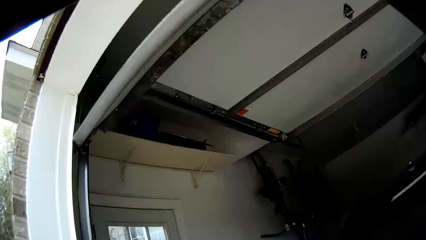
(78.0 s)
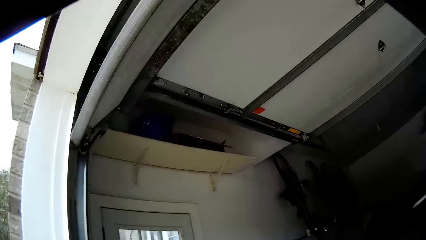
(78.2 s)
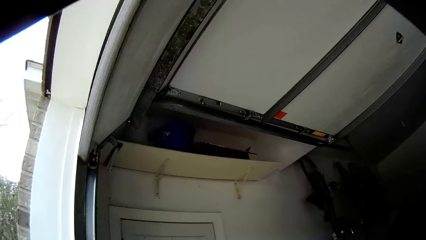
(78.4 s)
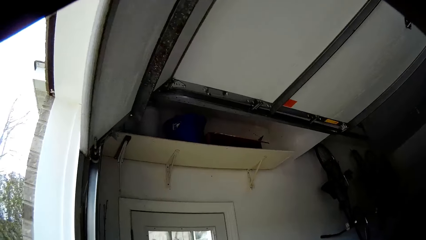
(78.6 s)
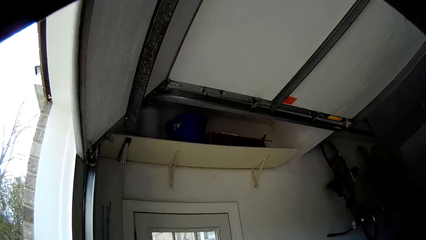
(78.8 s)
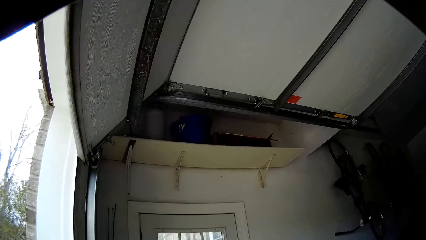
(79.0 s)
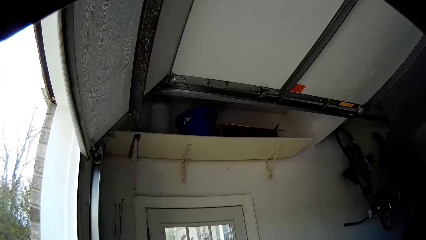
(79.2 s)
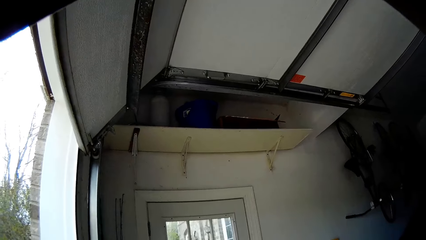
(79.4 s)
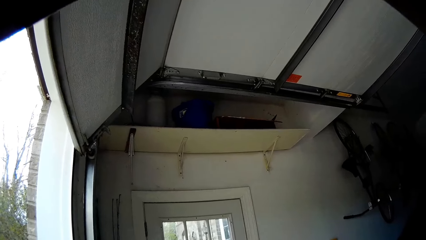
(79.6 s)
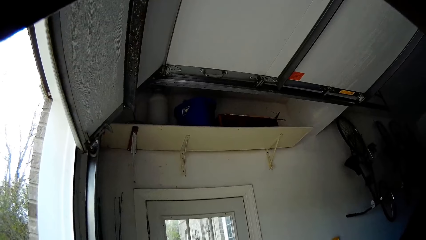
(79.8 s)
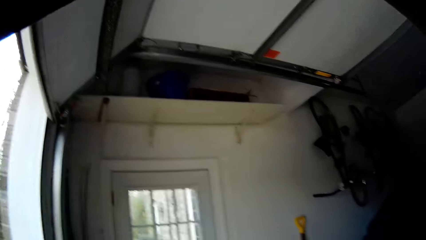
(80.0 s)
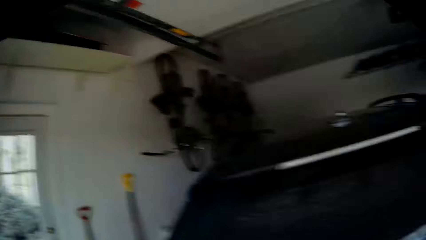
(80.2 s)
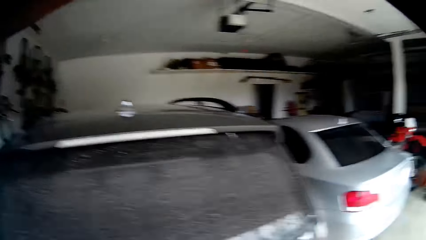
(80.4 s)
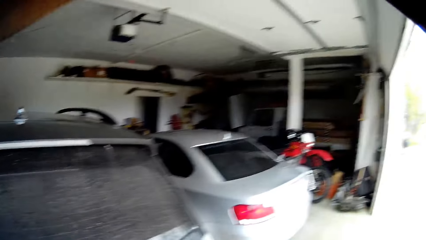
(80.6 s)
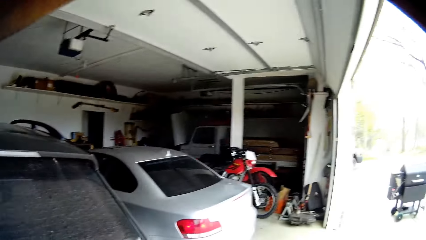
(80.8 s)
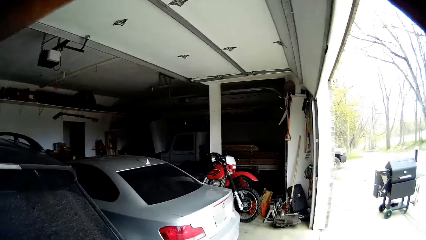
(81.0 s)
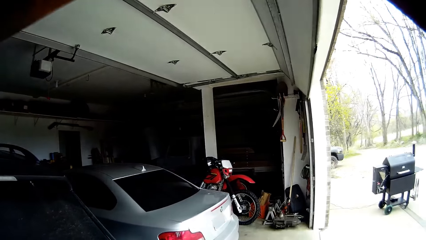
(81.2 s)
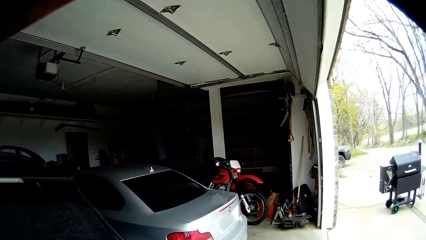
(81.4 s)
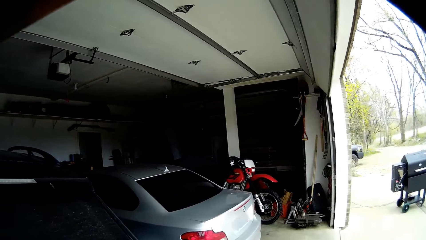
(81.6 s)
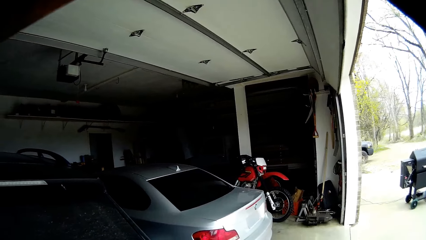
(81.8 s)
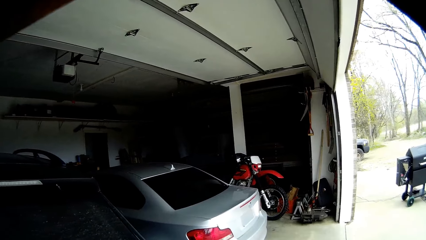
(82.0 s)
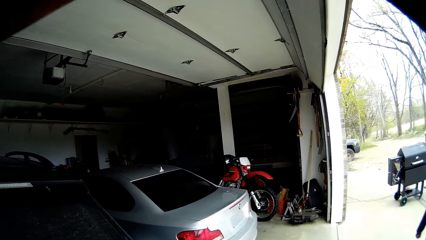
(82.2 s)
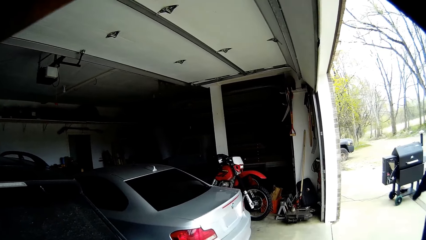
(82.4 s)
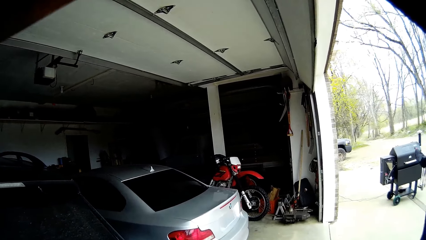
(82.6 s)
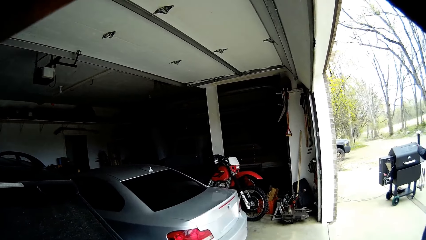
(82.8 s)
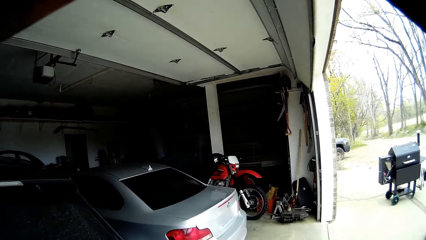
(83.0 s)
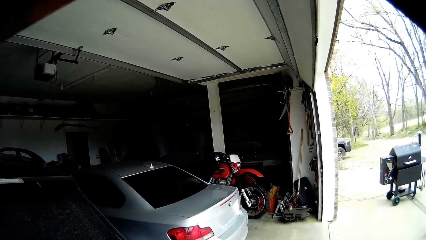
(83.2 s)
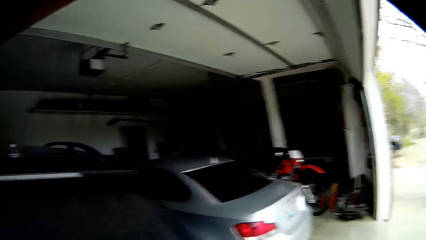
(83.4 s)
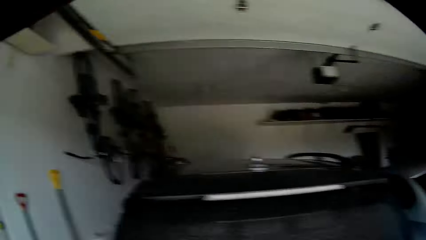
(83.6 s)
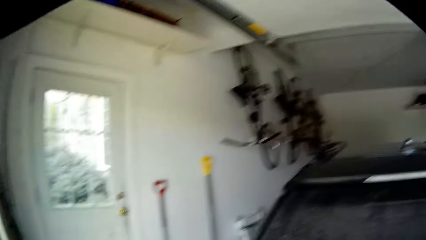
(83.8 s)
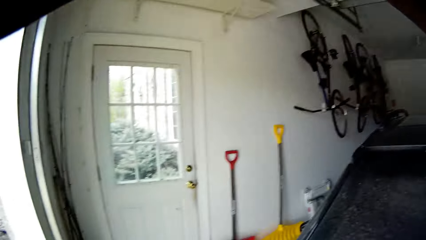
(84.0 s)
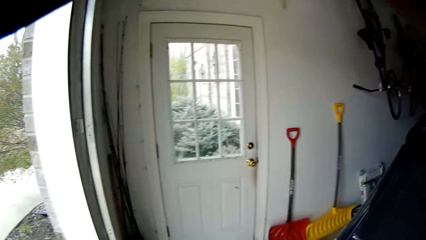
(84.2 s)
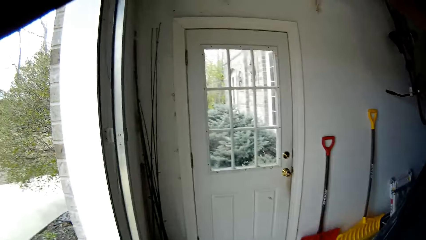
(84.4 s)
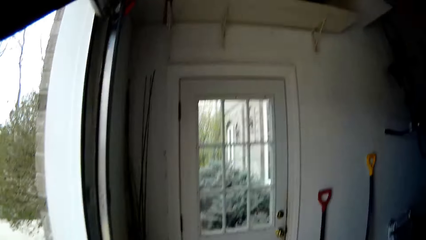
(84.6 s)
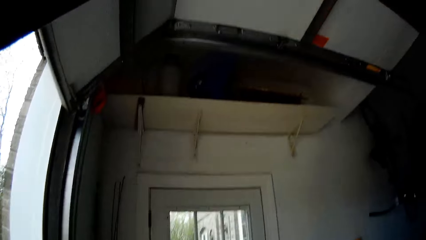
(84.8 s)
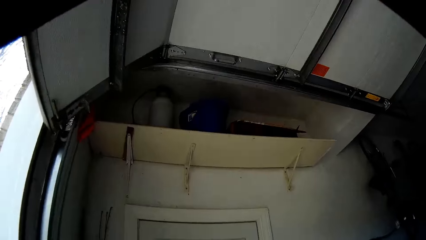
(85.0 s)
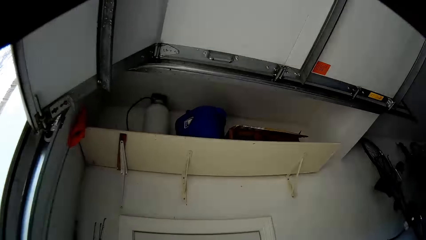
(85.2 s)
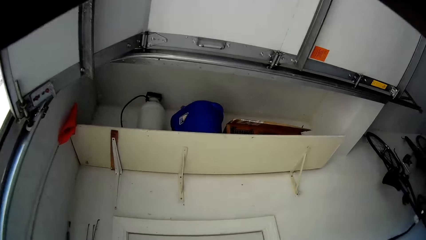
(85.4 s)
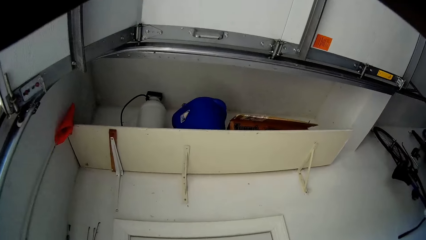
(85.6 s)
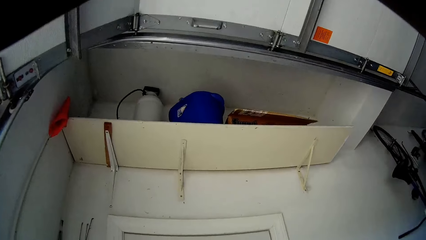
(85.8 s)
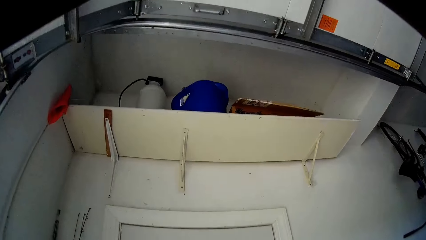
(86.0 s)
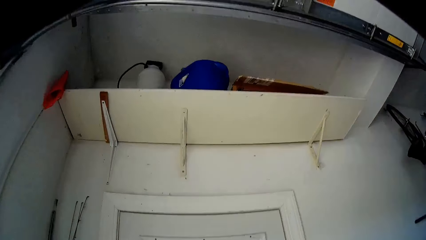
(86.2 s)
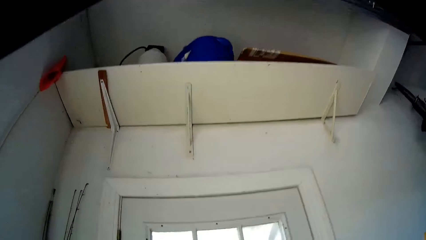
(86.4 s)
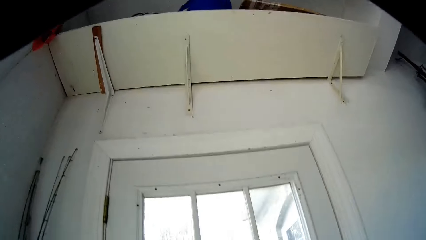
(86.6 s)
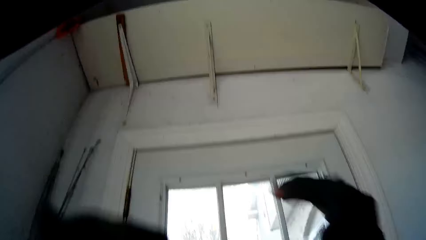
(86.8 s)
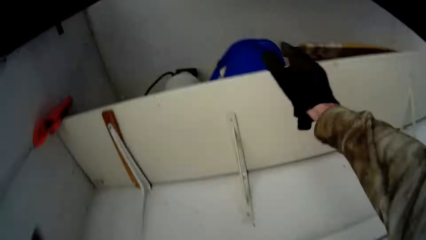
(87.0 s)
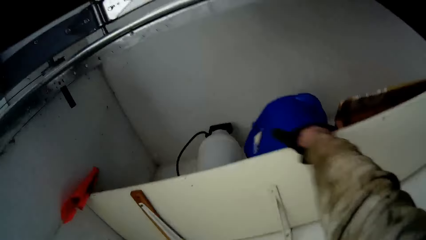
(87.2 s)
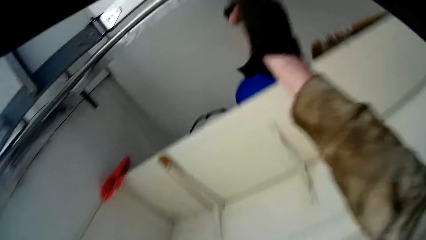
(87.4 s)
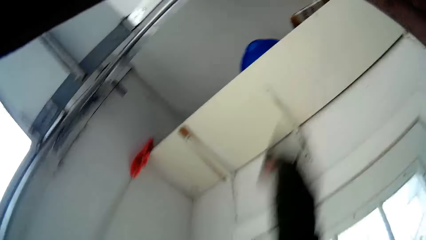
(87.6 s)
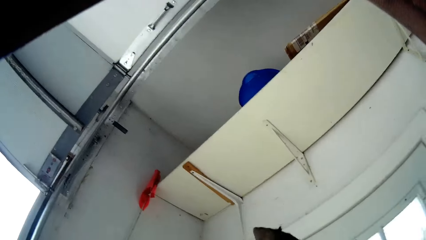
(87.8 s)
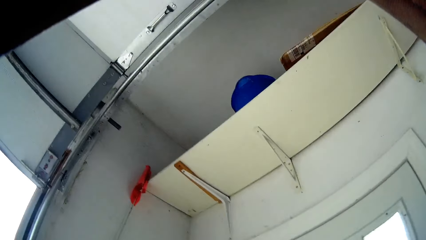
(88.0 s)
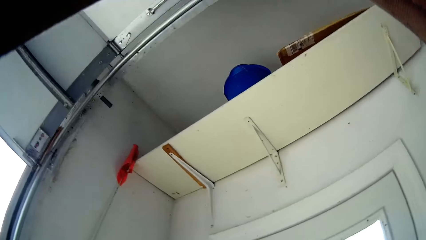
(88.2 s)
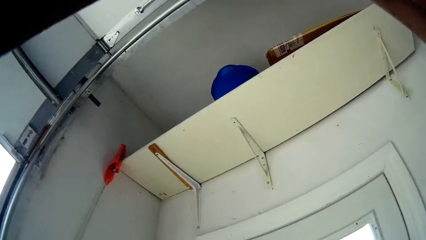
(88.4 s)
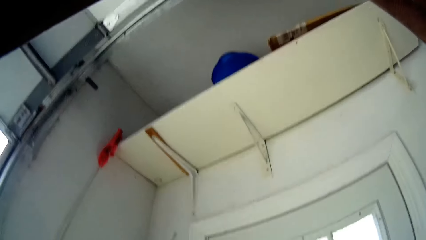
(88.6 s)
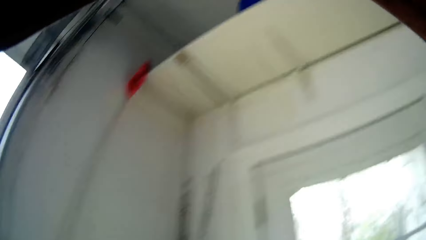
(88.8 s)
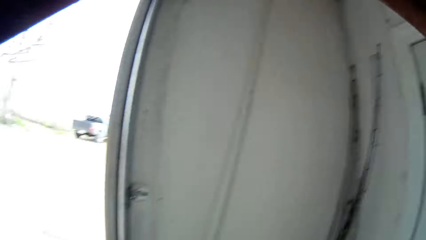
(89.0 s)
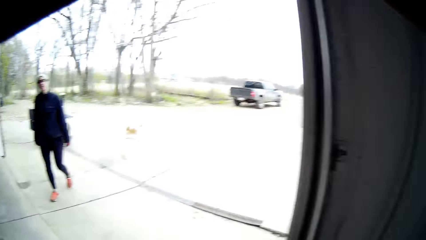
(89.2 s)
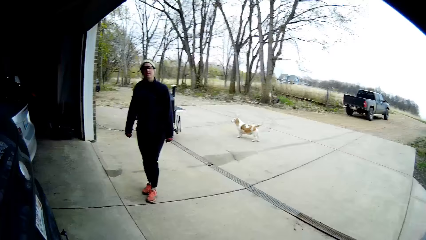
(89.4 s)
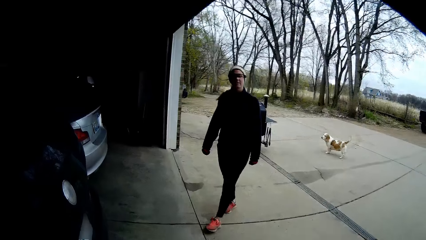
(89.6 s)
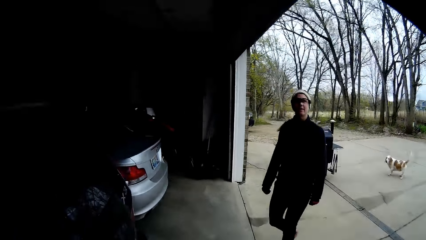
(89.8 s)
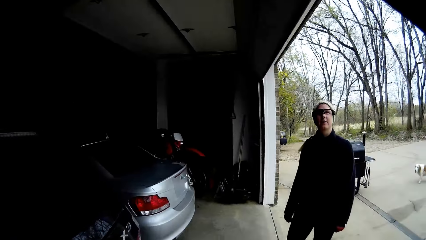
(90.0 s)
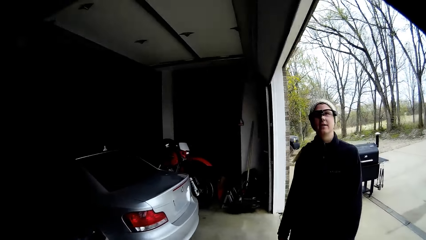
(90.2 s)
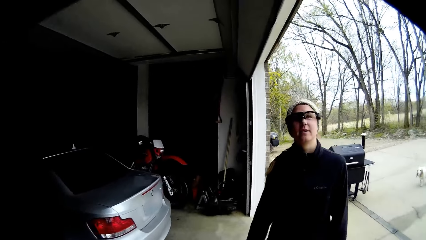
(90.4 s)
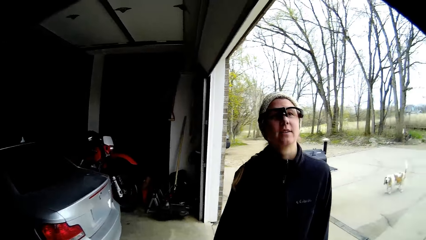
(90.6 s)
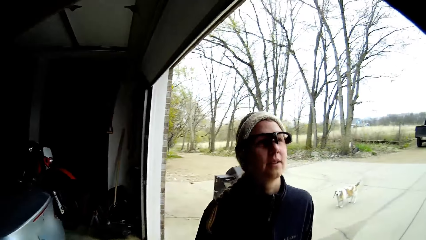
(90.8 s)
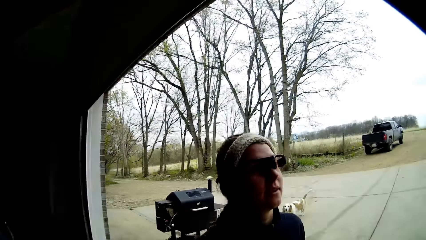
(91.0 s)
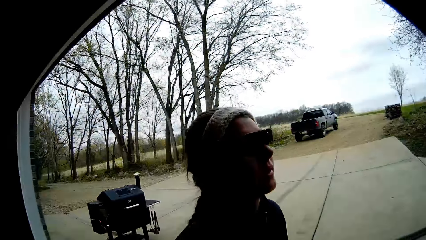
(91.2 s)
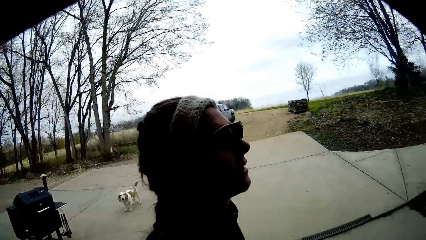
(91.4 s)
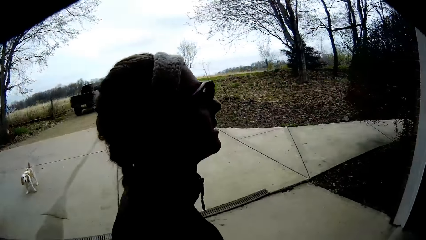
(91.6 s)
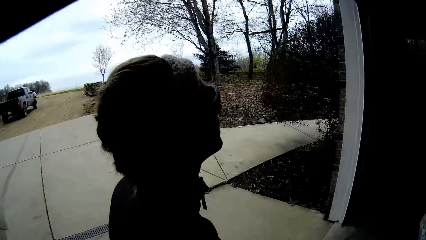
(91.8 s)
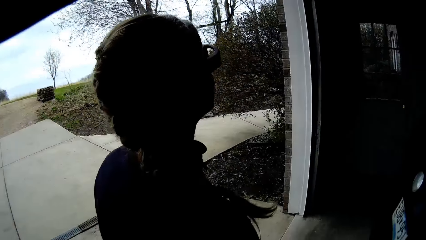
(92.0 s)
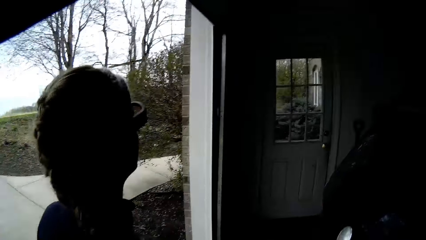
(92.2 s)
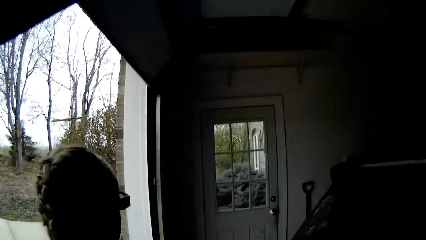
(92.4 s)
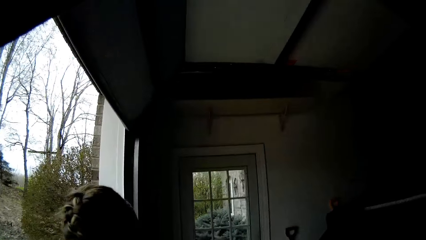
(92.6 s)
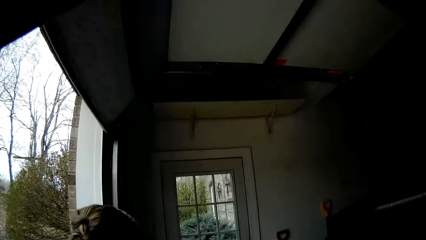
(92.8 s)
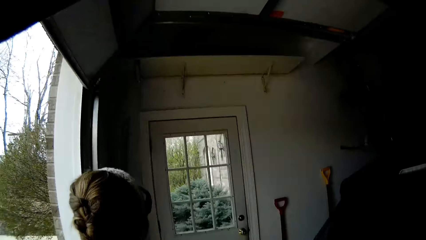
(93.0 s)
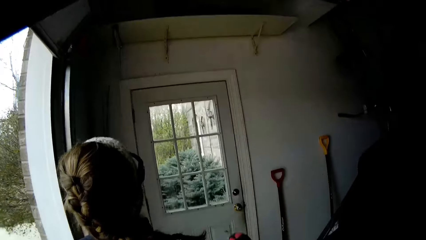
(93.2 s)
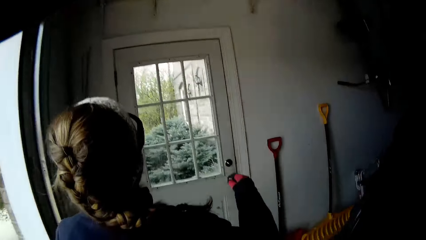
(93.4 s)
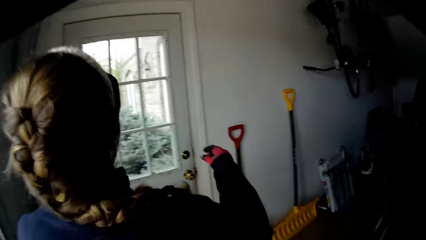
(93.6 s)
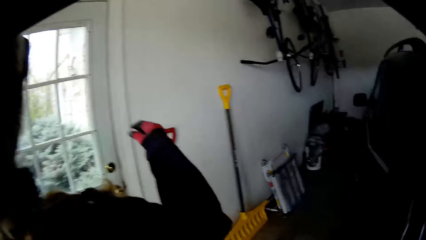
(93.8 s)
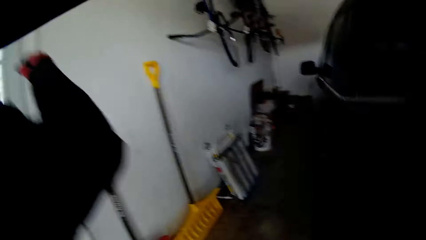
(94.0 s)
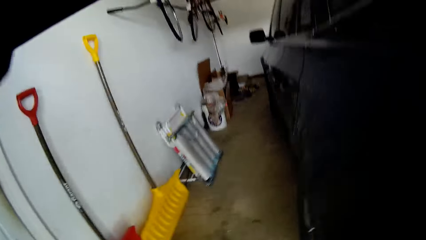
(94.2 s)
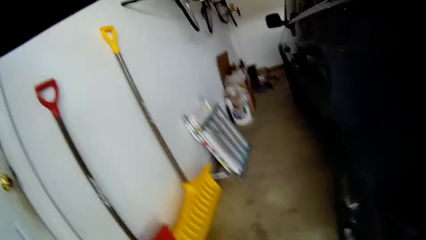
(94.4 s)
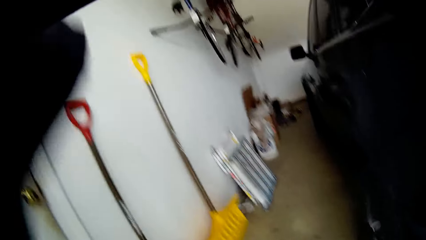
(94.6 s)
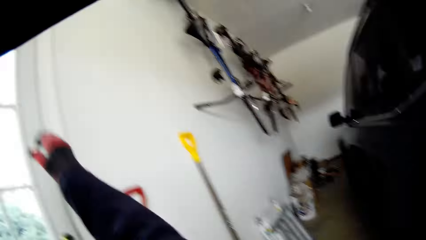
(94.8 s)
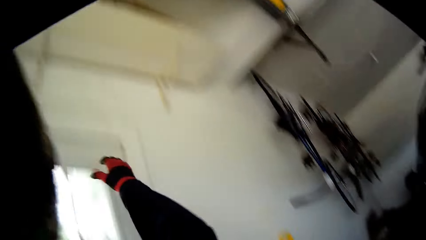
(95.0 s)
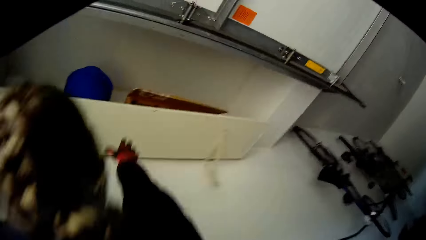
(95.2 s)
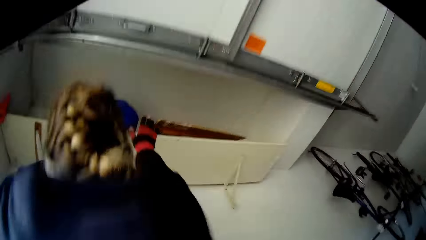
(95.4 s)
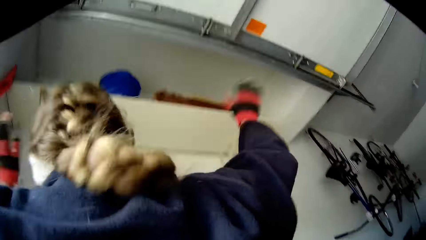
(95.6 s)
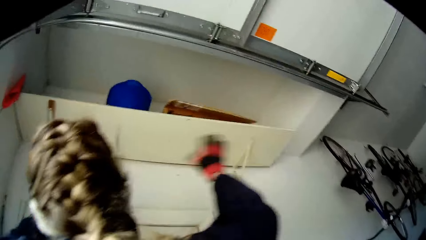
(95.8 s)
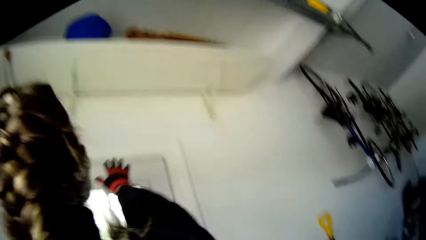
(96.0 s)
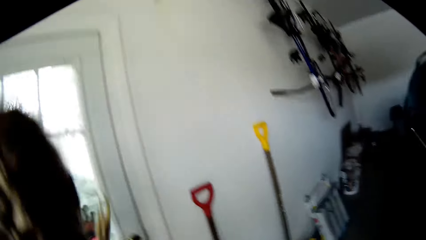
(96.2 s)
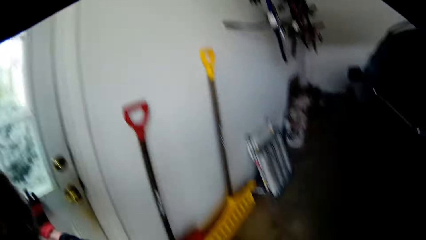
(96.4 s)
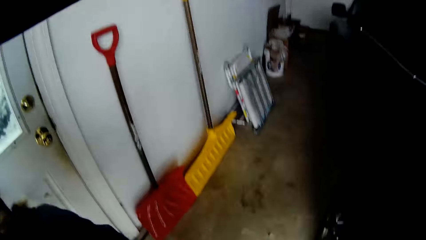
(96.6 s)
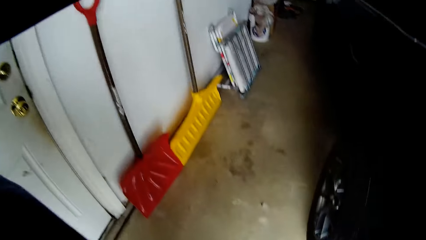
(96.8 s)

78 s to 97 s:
The camera wearer walks into the garage. He jumps up in the garage towards the blue bucket. He hits the bucket on a shelf with his right hand. He drops his hand. A woman walks towards the storage, raises her hand, and jumps towards the blue bucket. The camera wearer carries the woman with both hands.
